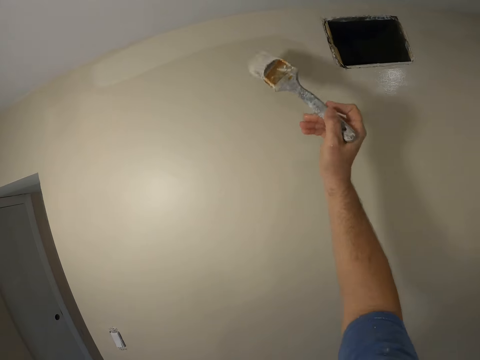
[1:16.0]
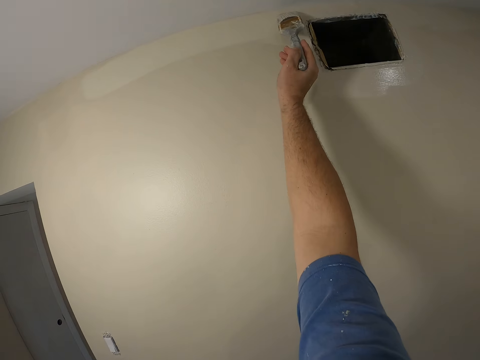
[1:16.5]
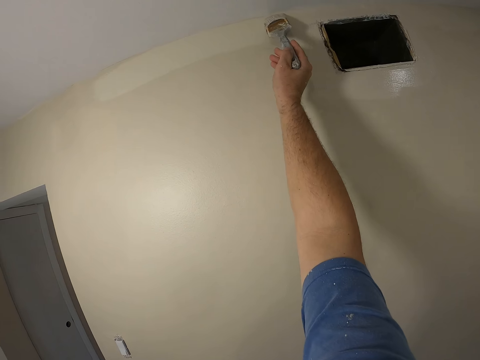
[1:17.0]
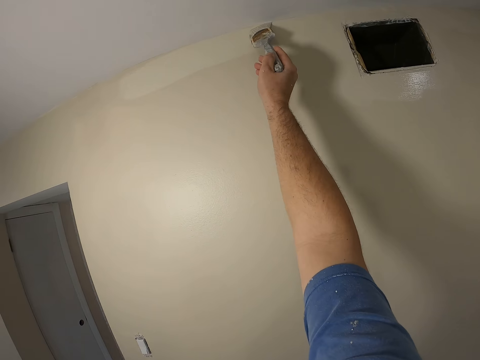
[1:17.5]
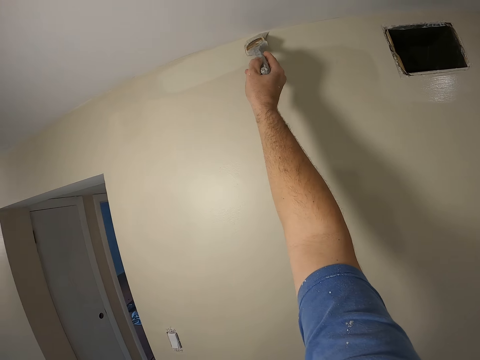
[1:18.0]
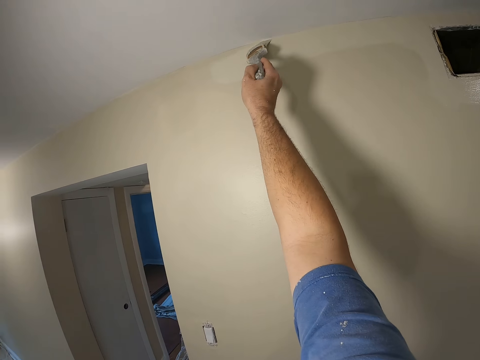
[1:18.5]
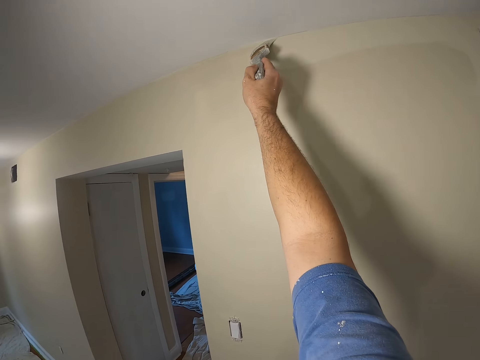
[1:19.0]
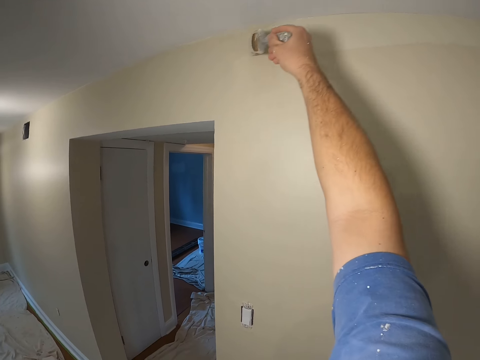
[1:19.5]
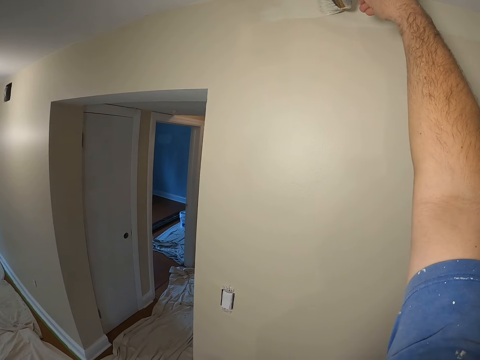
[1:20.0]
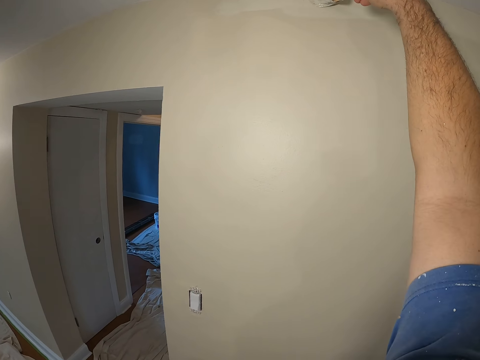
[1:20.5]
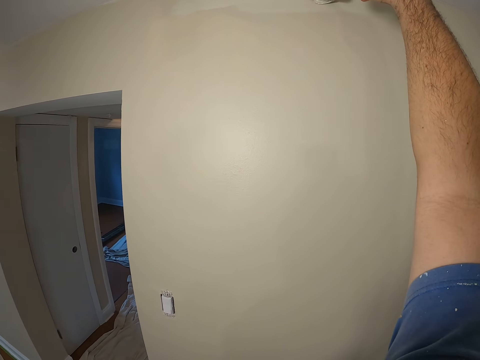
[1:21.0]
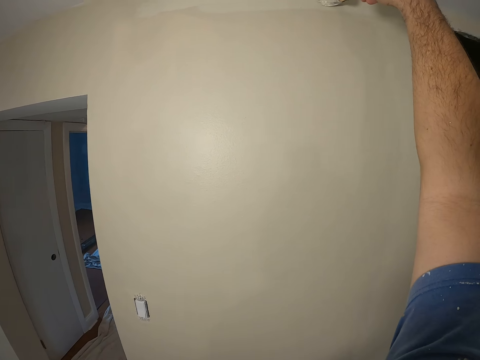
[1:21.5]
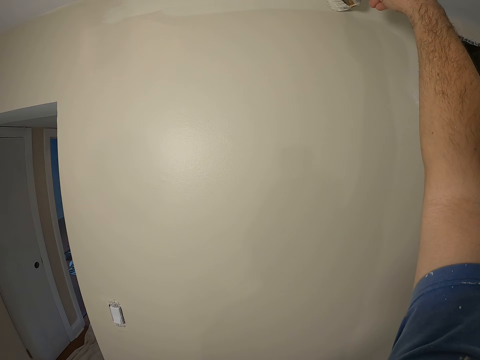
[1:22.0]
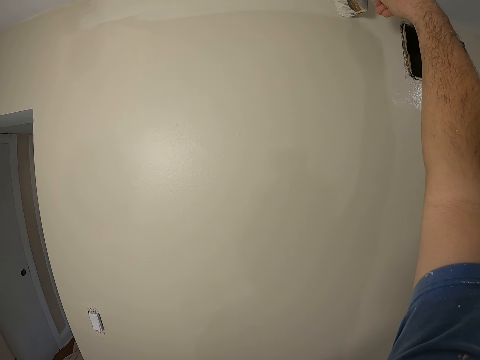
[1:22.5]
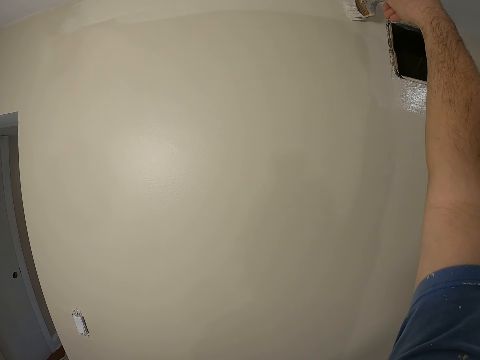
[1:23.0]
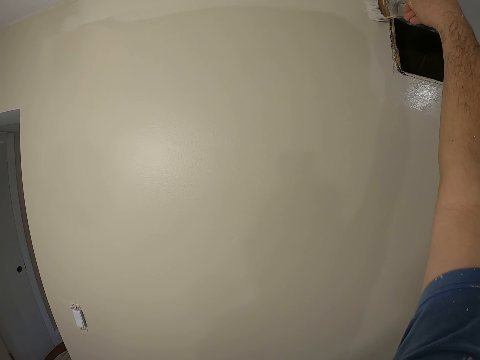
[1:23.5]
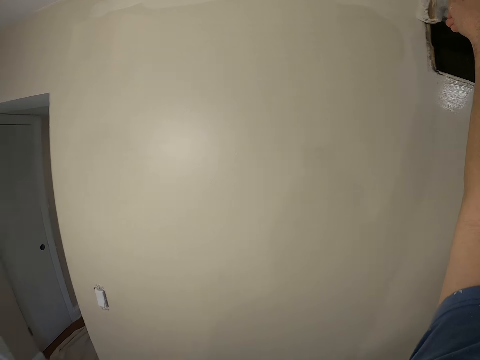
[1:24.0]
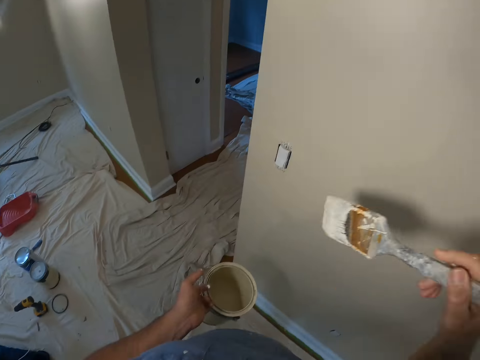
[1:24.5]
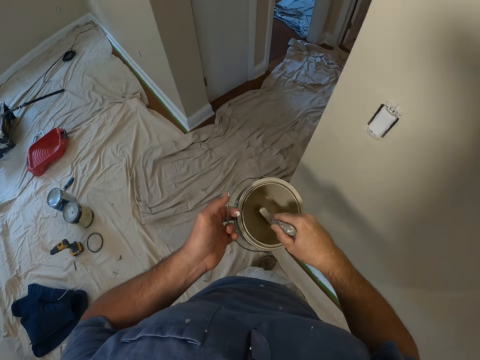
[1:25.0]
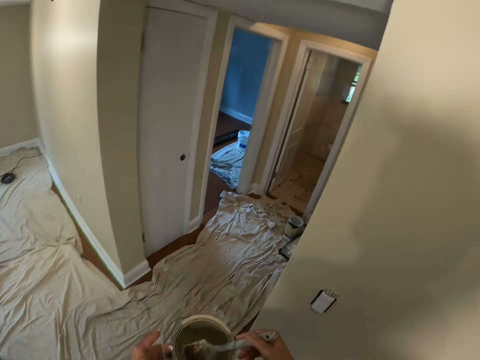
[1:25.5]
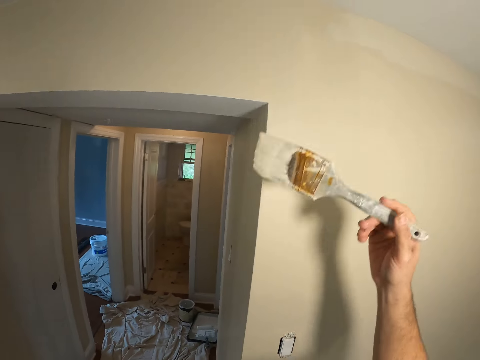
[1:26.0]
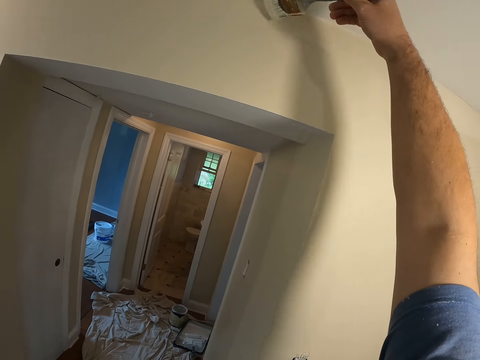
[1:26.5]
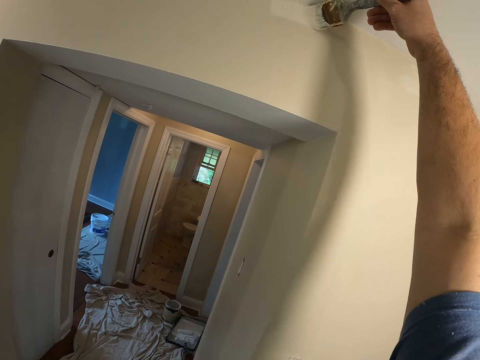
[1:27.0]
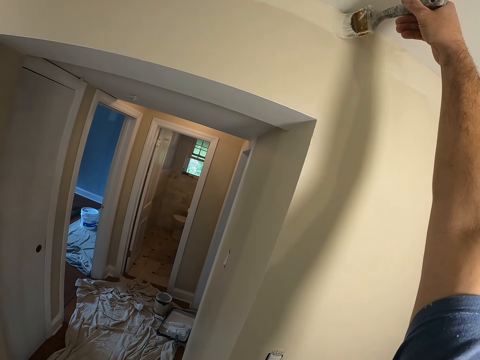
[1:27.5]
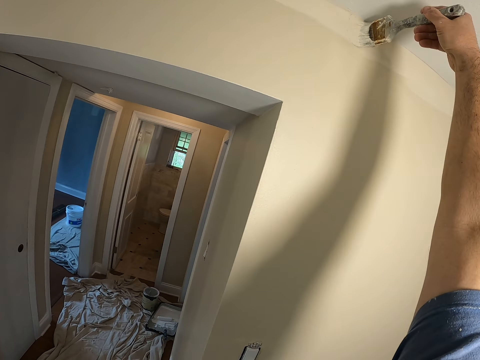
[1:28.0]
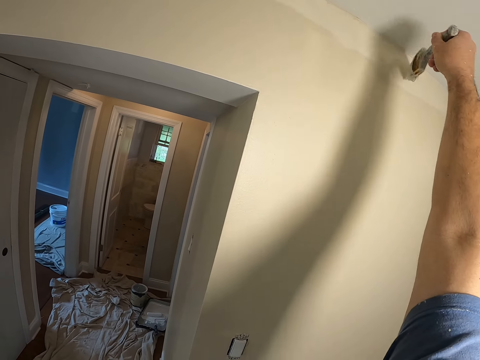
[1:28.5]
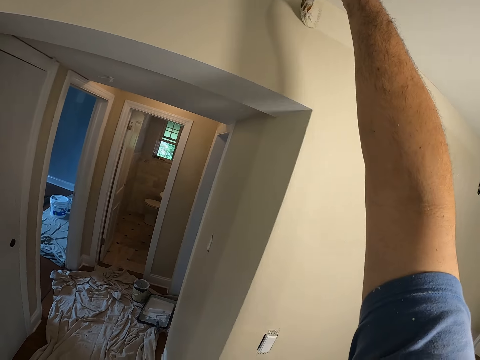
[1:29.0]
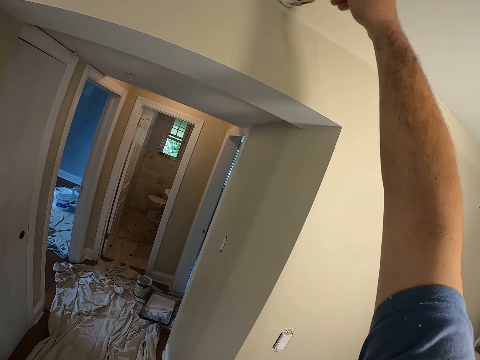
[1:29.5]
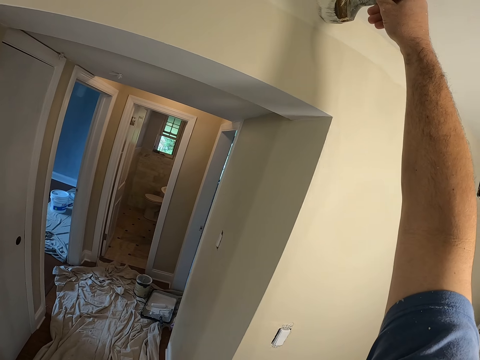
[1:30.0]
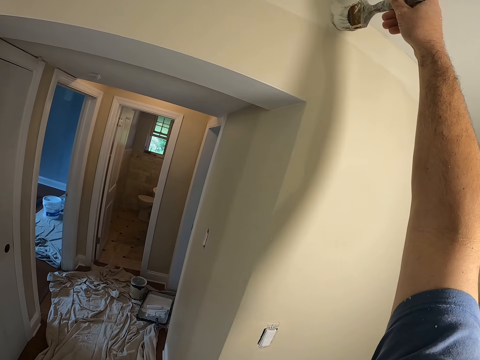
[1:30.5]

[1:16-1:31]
The camera wearer paints the wall. They dip the paint brush into the paint can. They make a step forward. They paint the wall.

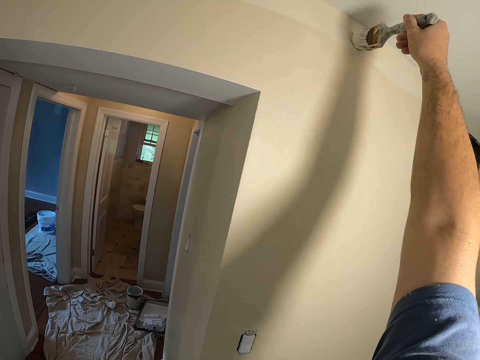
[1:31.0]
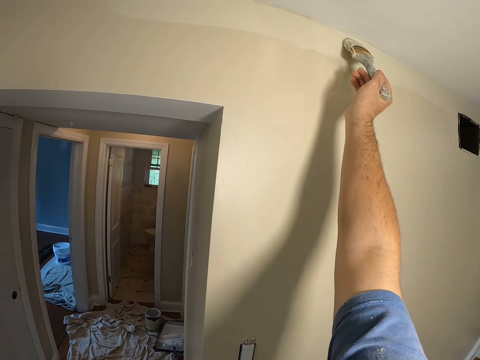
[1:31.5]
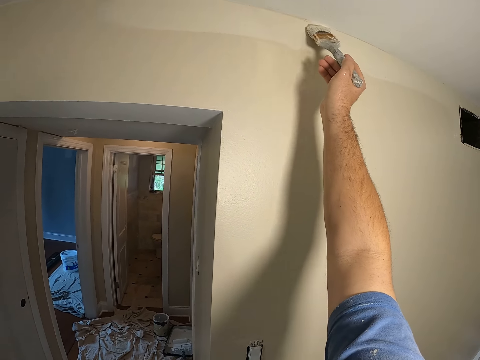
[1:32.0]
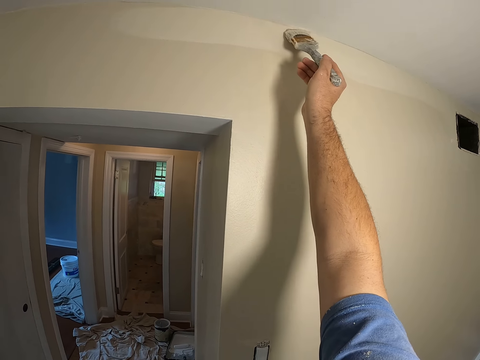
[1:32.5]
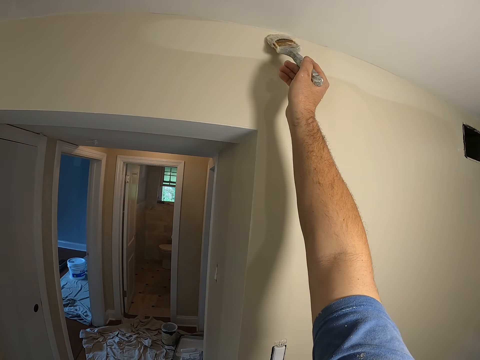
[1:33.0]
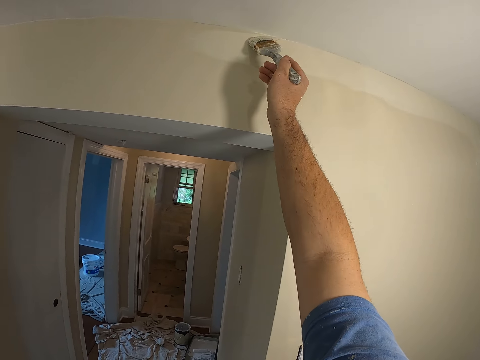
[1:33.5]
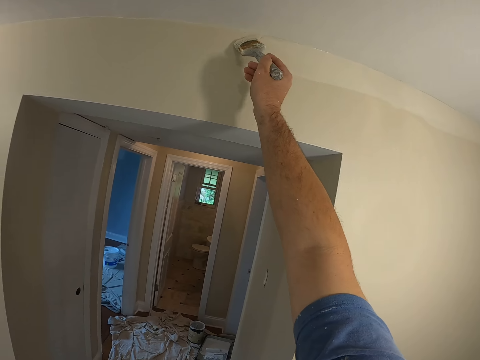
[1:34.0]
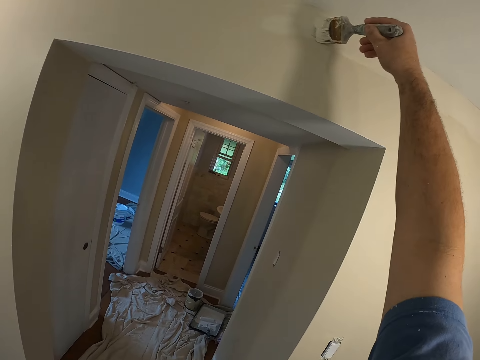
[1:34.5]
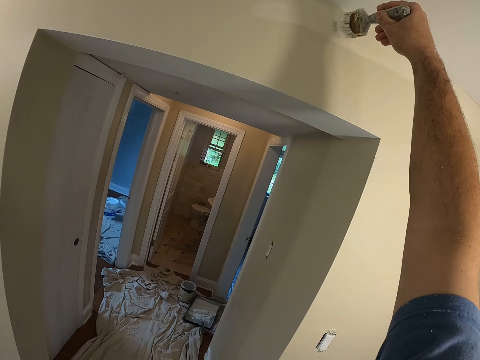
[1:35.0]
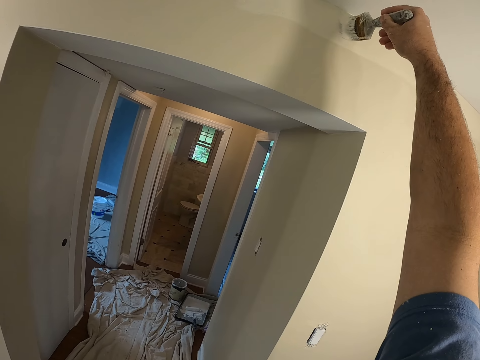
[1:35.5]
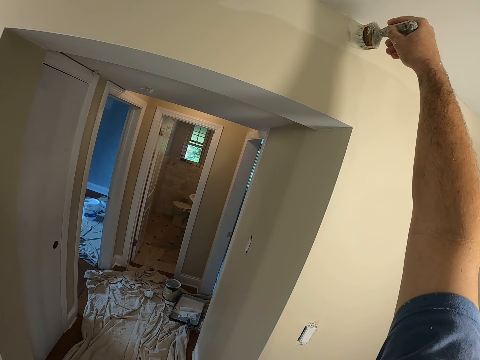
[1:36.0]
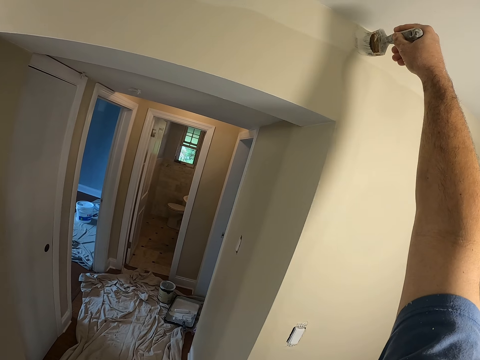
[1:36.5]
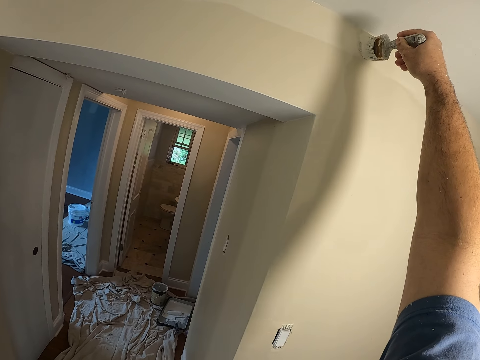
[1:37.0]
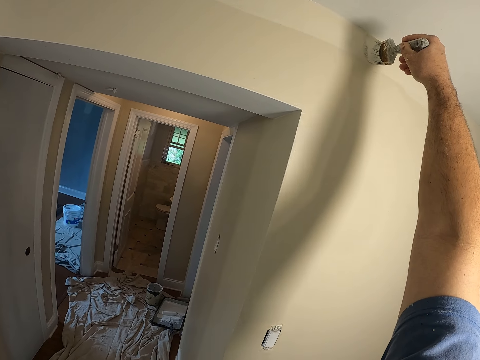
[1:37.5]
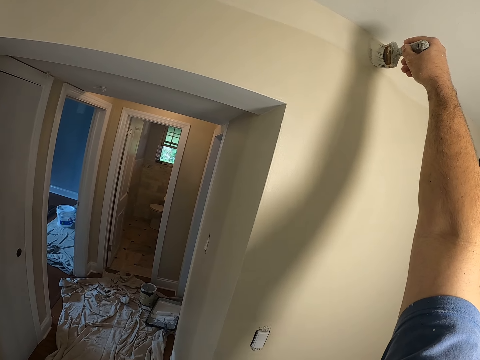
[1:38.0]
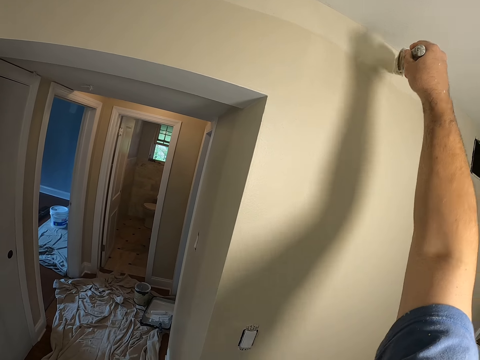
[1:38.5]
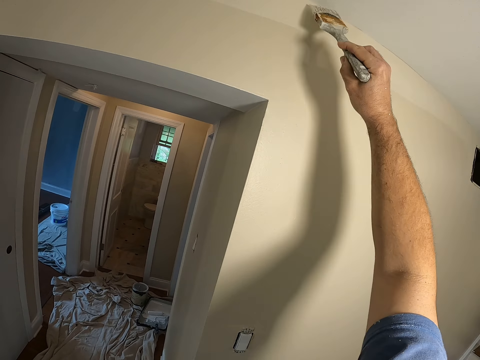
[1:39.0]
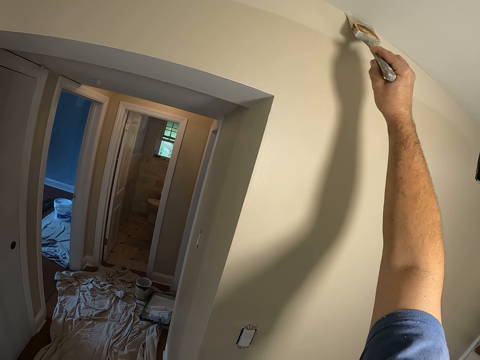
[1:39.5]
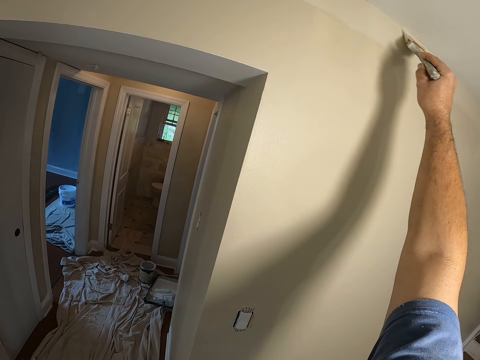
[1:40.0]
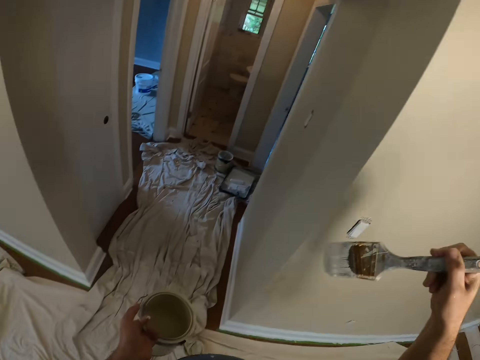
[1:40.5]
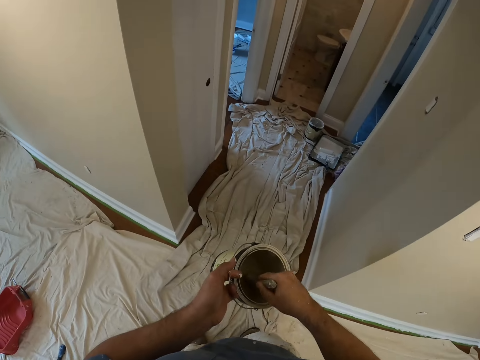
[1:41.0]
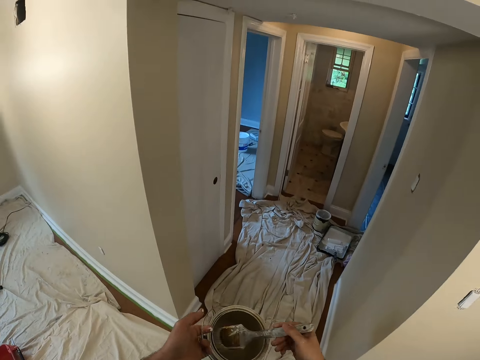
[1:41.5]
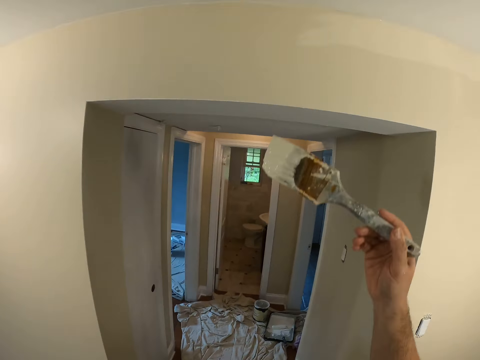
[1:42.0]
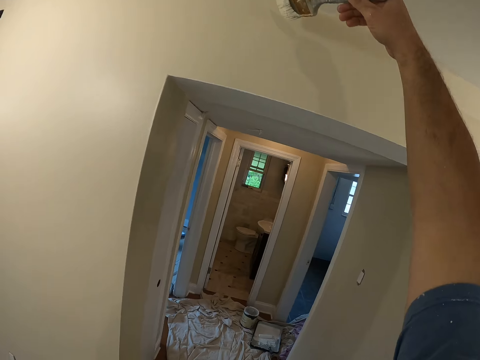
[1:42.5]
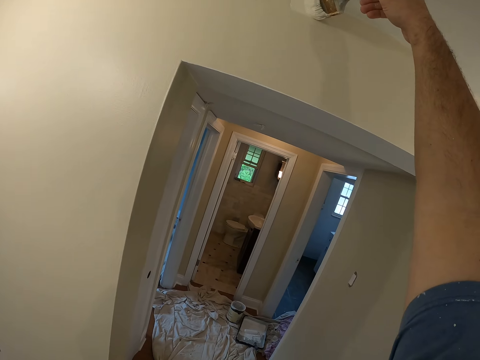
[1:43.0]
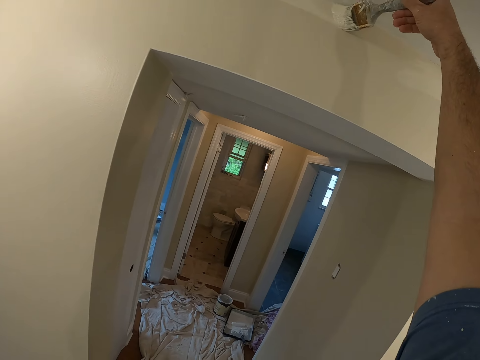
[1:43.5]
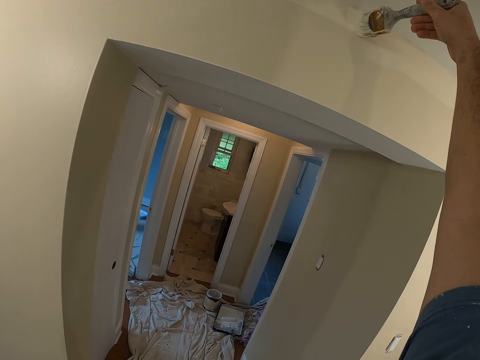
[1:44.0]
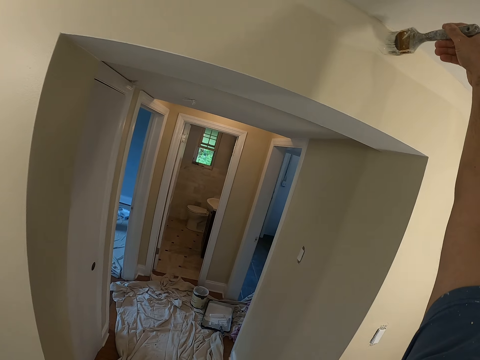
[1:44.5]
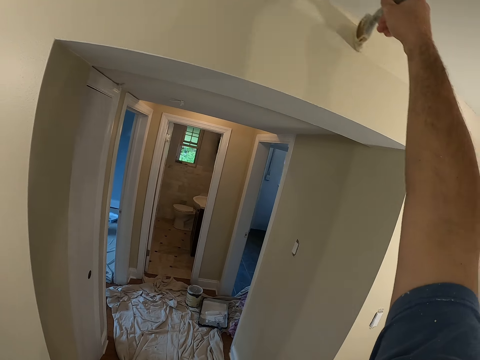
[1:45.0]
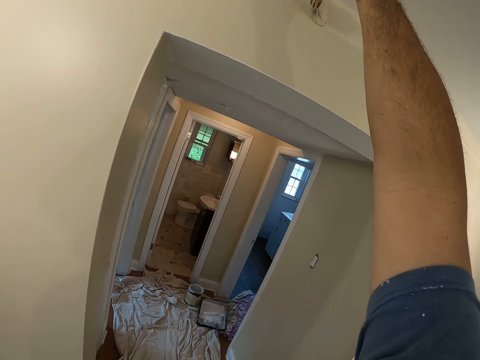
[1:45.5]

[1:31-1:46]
The camera wearer dips the paint brush into the paint can. They paint the wall.
